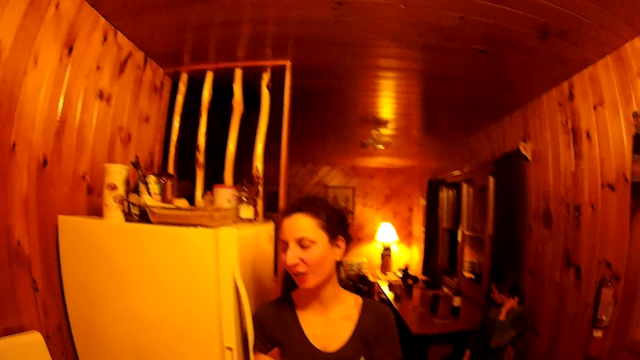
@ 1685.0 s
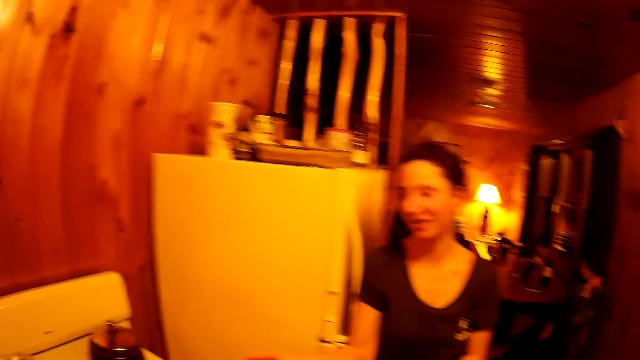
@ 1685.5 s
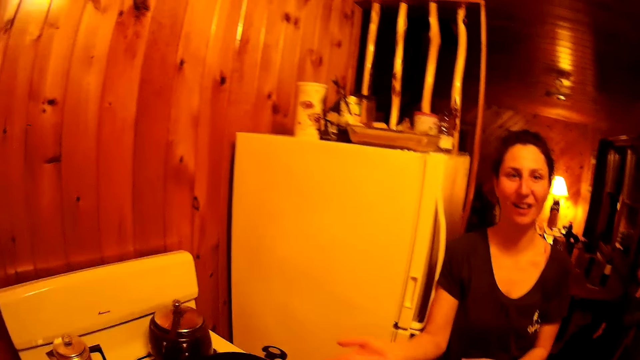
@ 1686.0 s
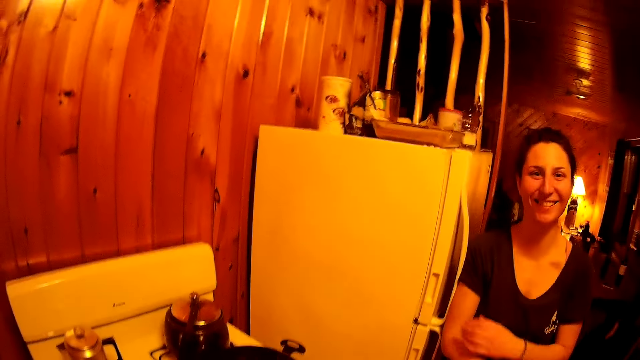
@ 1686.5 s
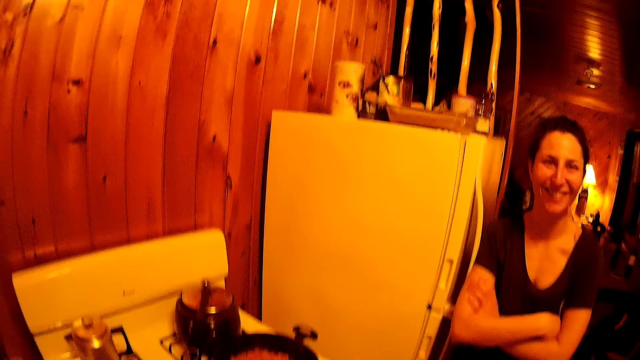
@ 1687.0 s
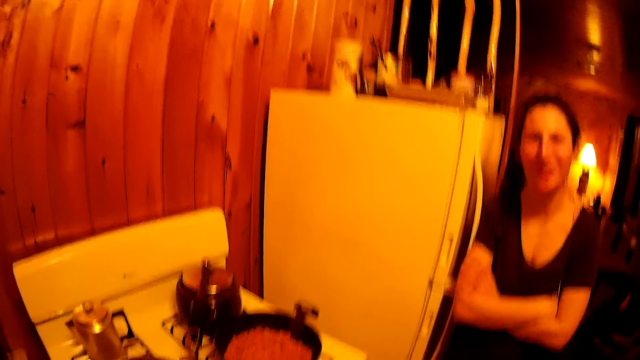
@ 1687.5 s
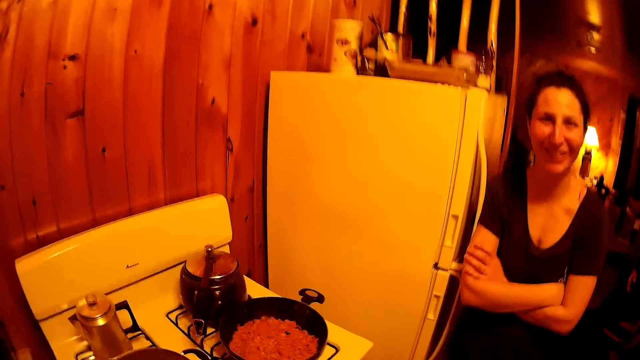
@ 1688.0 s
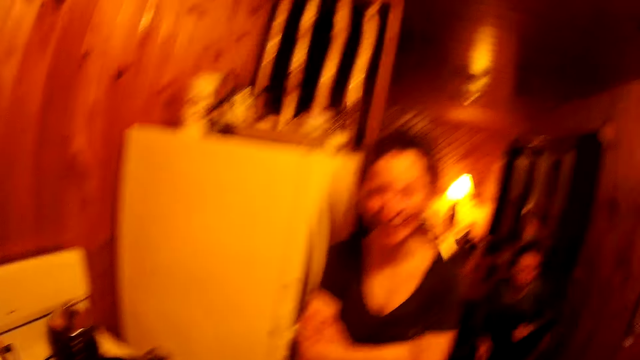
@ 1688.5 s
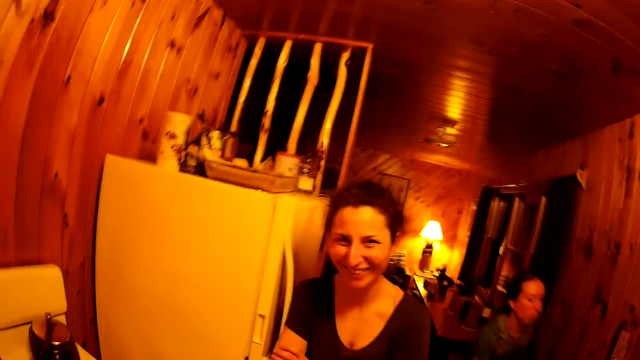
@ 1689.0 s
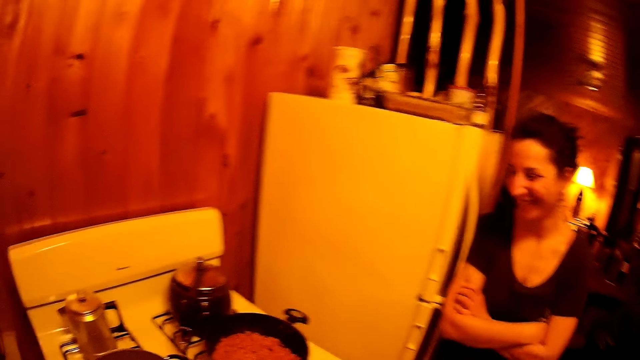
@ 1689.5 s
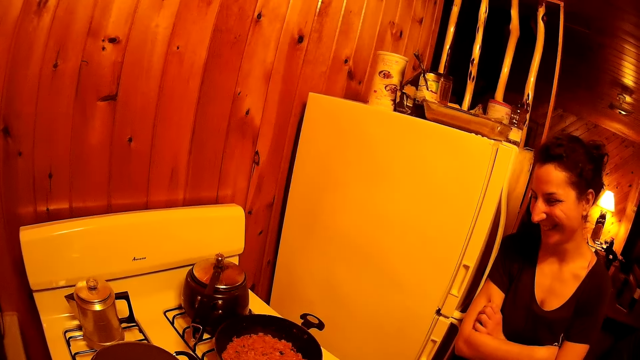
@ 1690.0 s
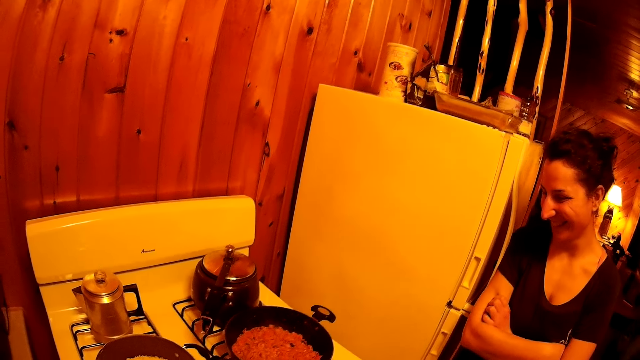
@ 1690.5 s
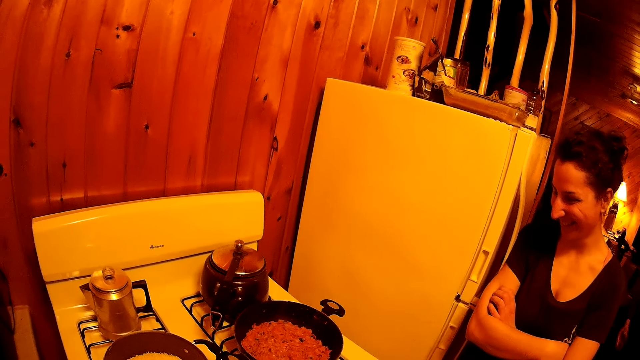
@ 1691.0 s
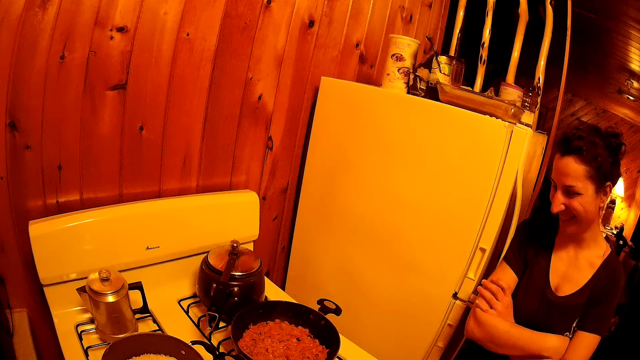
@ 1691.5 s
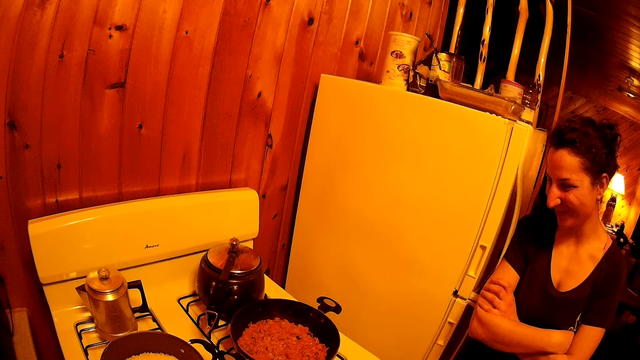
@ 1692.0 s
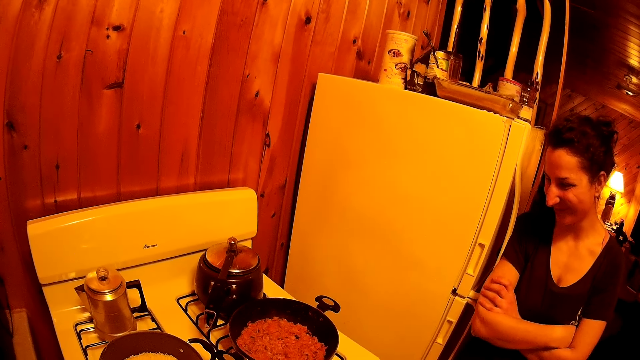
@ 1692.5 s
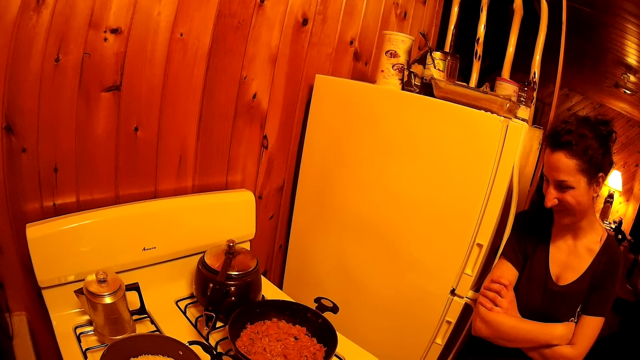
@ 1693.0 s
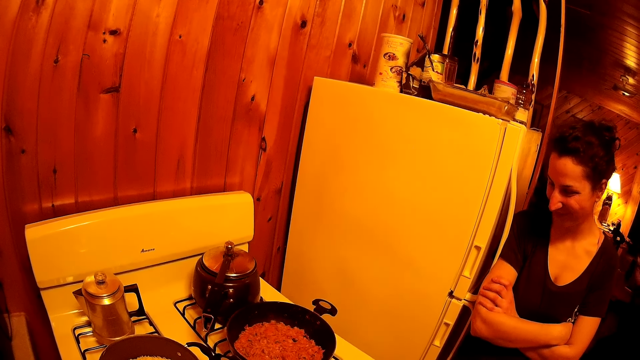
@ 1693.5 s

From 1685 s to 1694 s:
The camera wearer turns around the room.

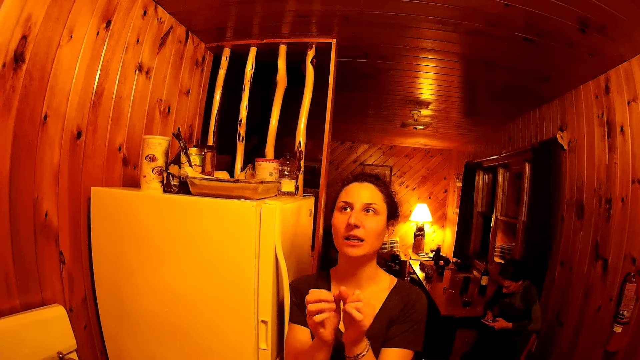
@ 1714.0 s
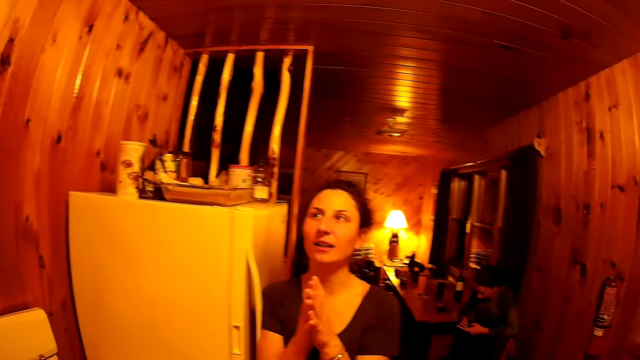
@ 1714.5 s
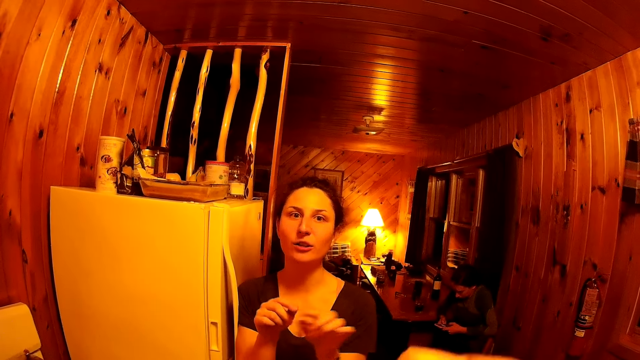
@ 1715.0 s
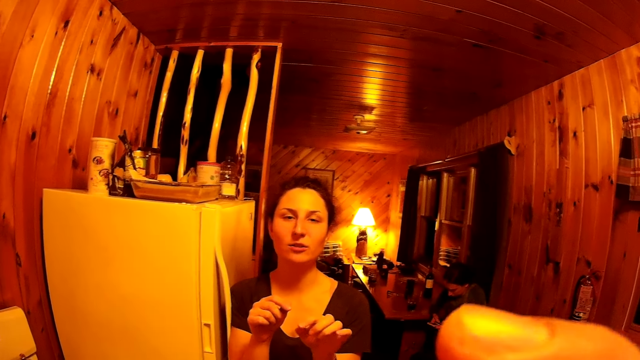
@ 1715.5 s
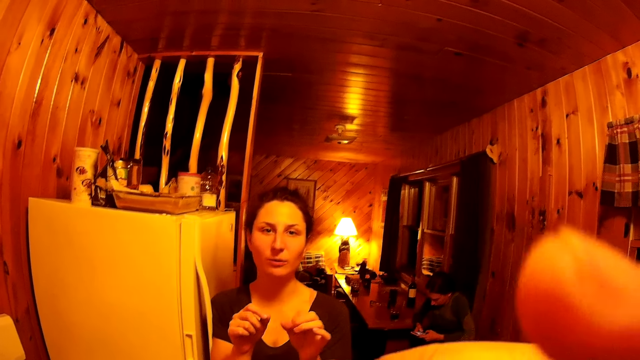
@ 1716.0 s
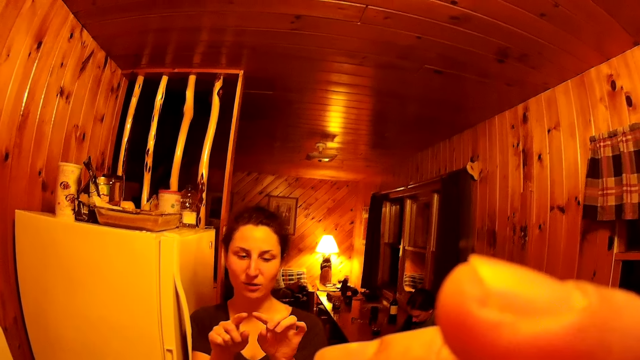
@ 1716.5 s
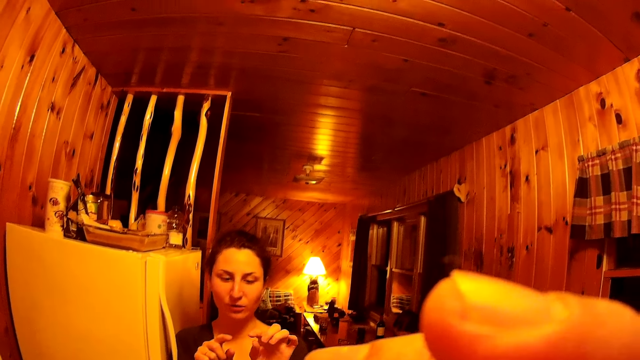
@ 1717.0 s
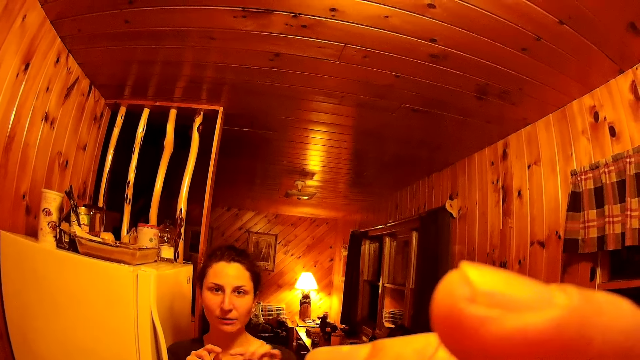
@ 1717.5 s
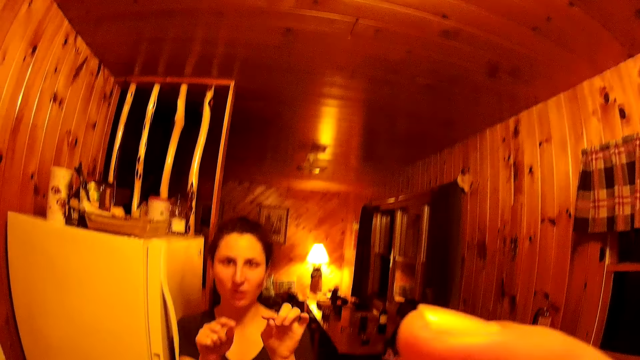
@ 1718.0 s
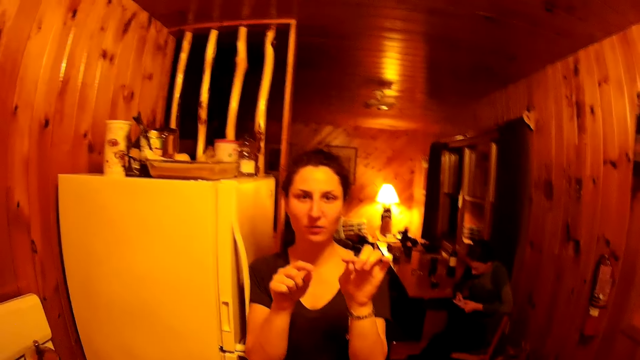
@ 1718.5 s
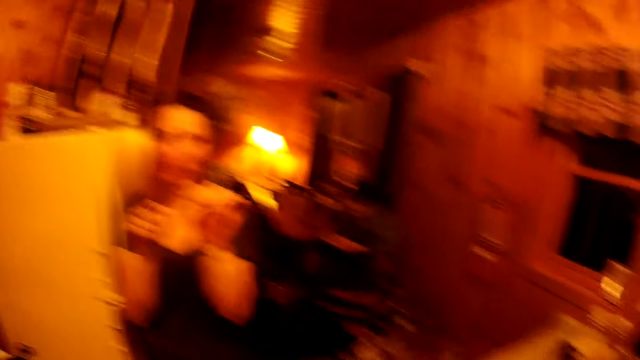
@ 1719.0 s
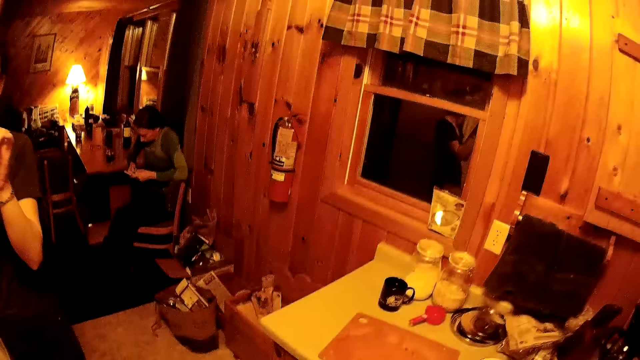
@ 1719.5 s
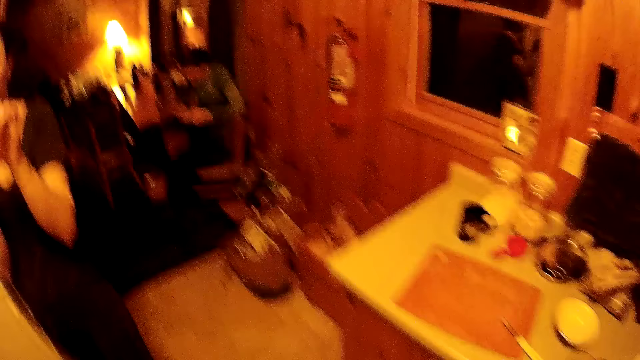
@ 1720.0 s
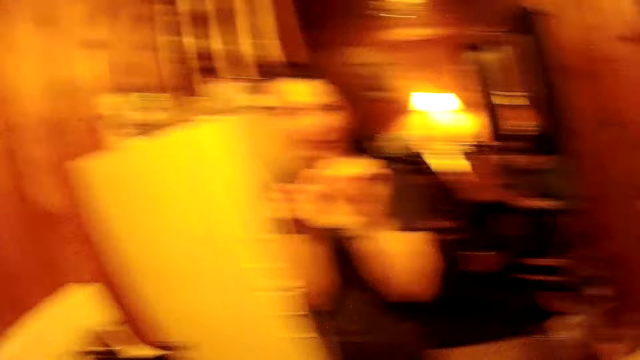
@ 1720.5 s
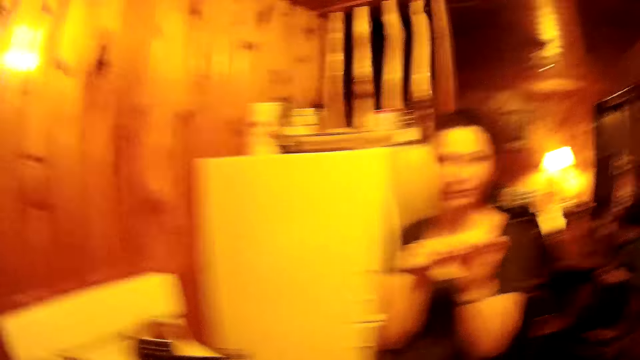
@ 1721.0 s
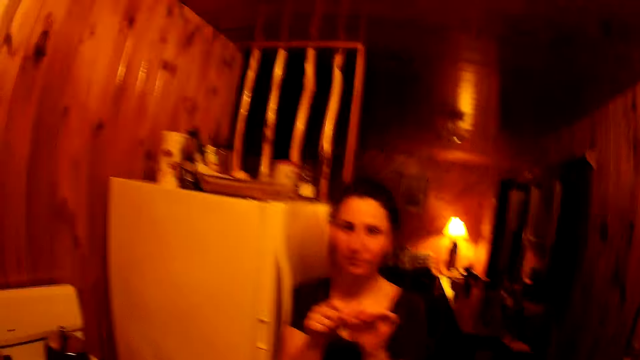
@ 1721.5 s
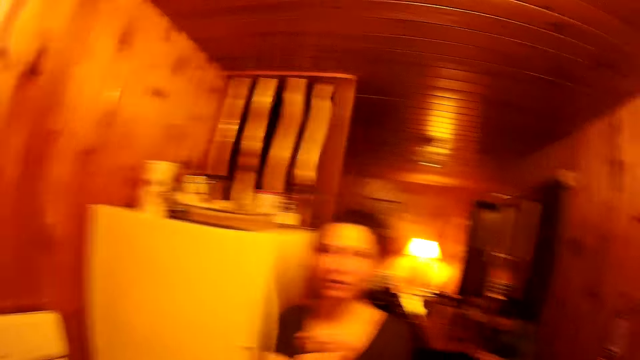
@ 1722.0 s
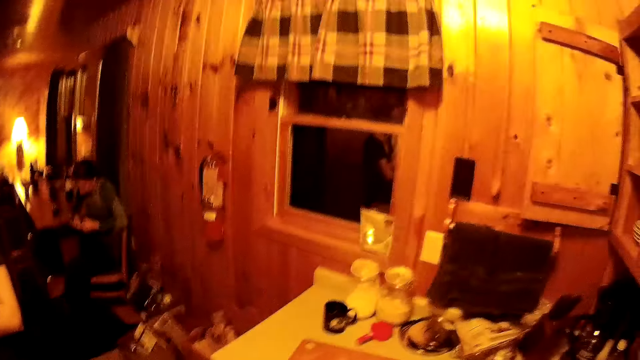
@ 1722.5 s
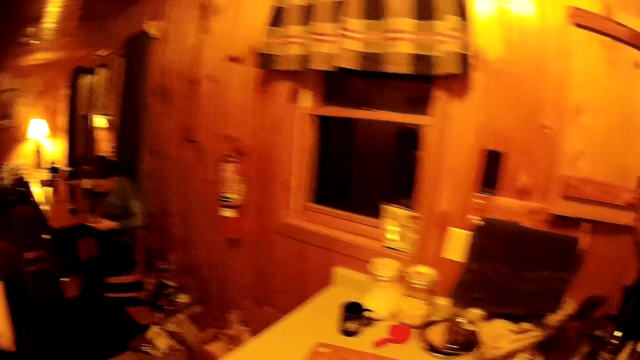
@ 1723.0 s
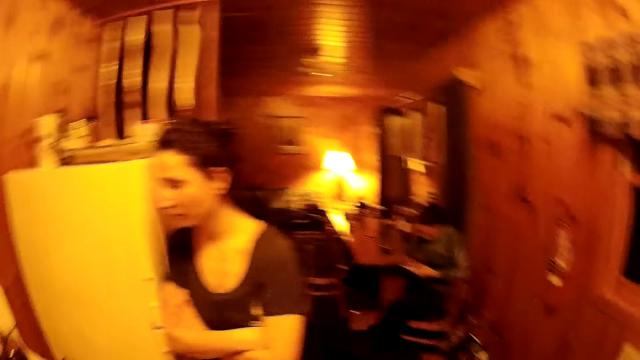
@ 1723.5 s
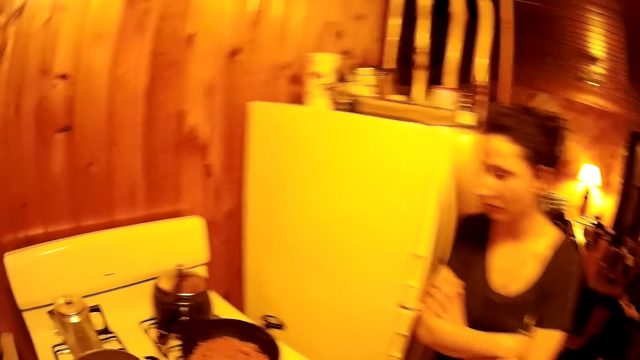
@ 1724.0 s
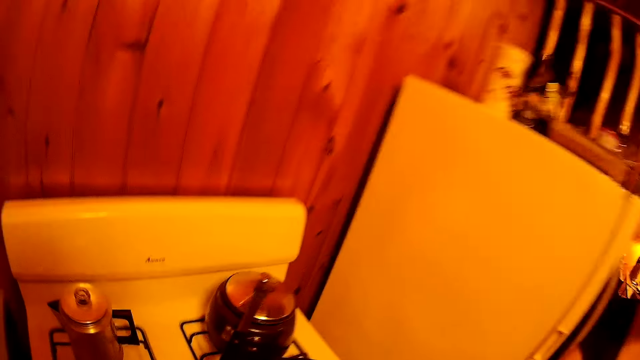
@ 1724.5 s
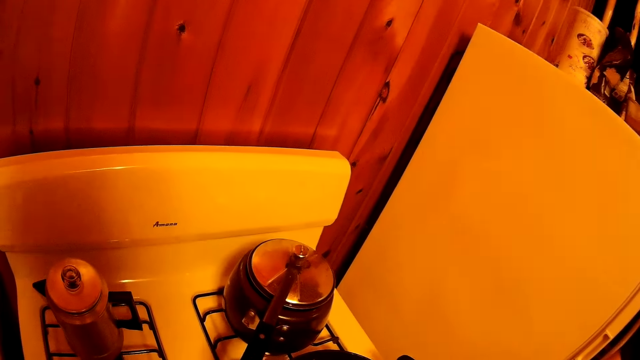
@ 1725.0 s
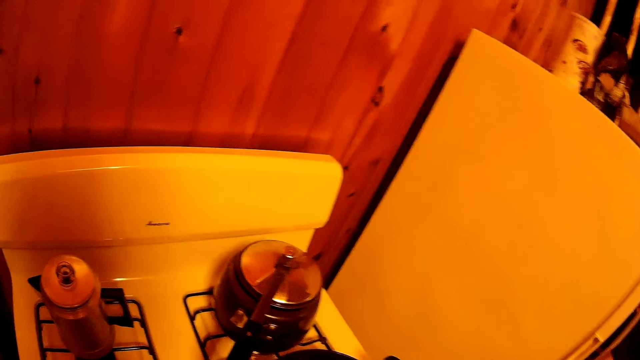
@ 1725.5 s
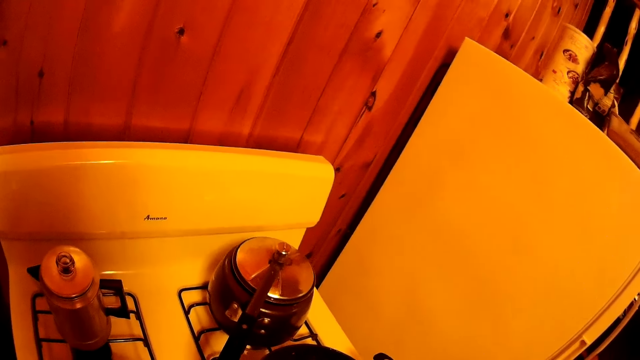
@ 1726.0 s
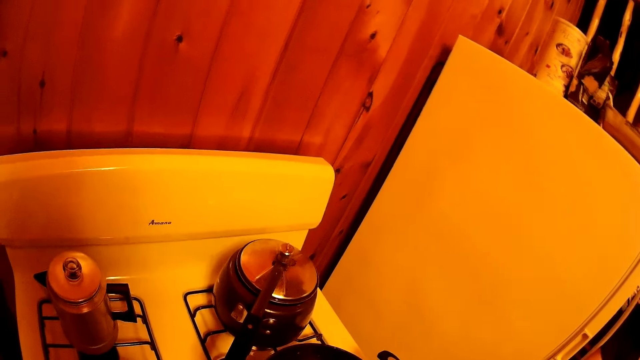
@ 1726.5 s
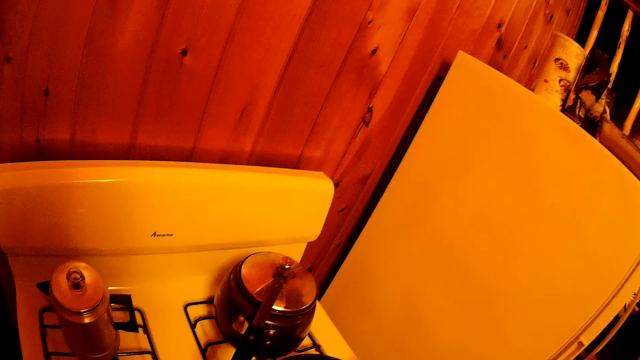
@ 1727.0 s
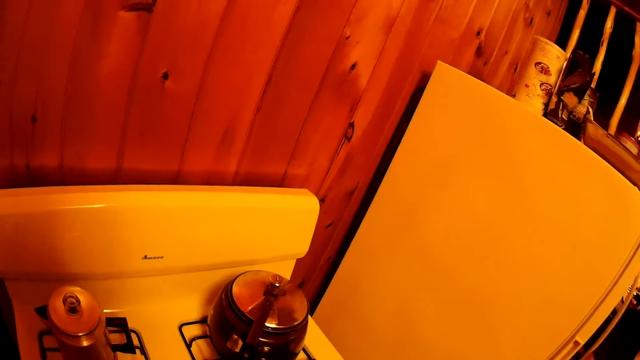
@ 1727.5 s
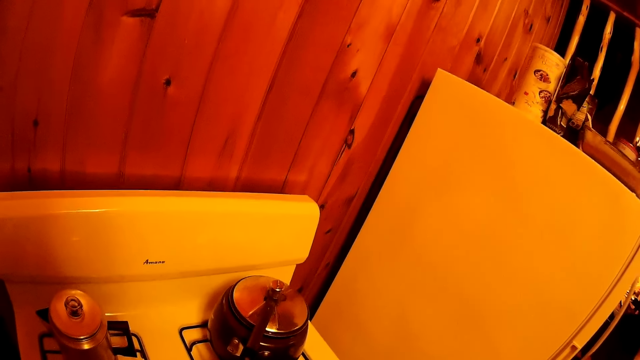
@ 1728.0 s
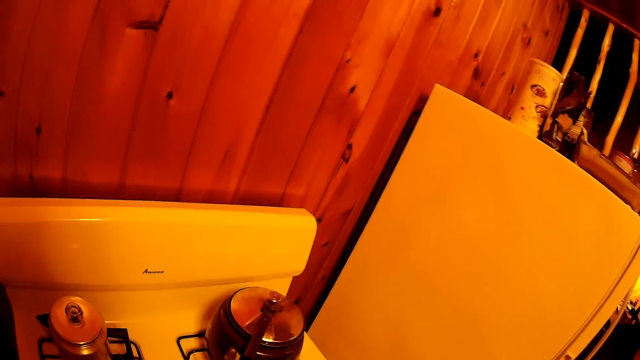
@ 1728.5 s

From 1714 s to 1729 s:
A woman makes a gesture. The camera wearer turns around the room.
